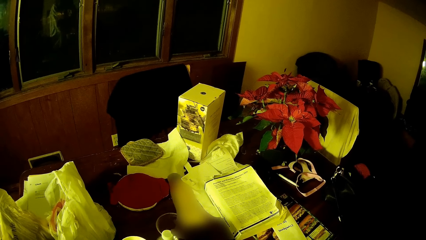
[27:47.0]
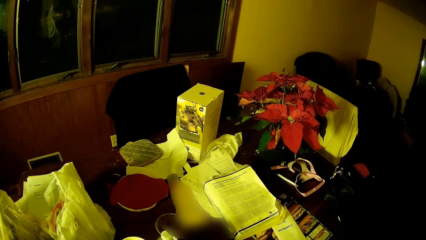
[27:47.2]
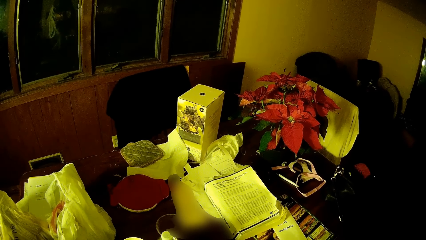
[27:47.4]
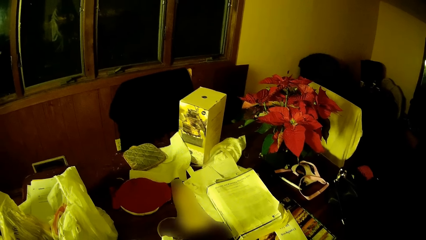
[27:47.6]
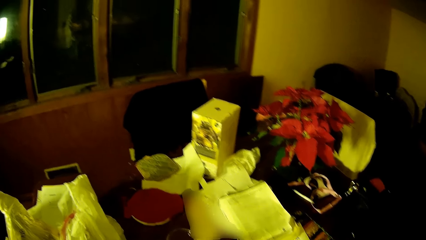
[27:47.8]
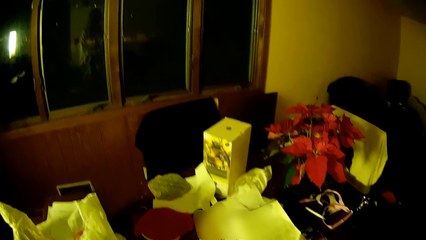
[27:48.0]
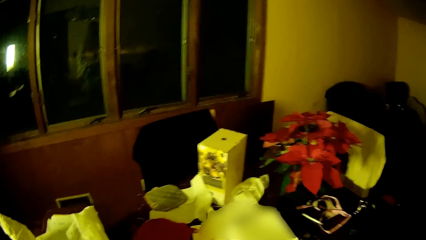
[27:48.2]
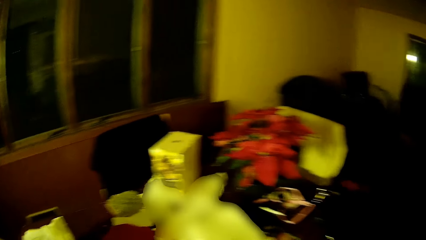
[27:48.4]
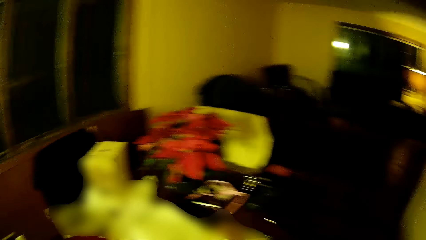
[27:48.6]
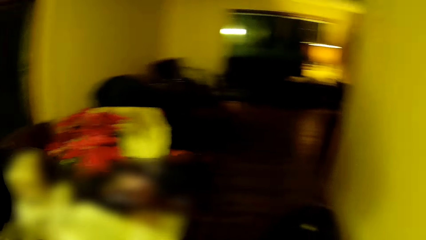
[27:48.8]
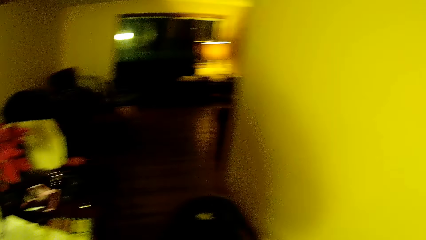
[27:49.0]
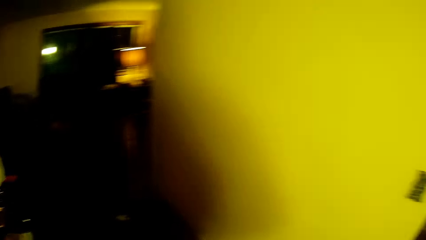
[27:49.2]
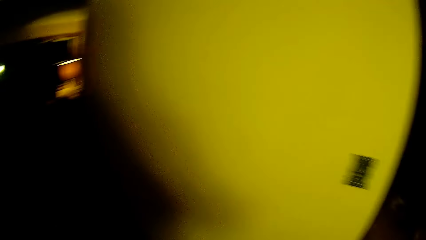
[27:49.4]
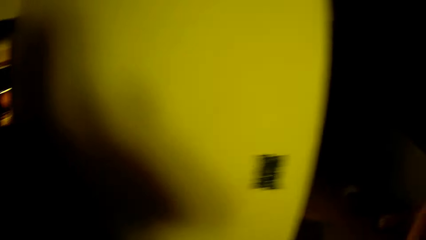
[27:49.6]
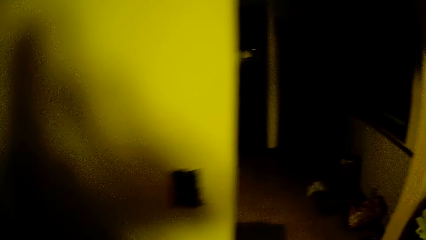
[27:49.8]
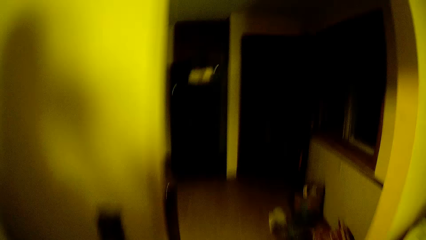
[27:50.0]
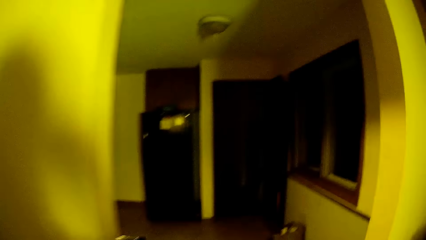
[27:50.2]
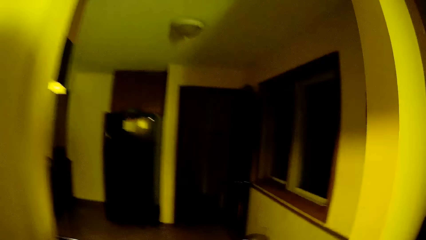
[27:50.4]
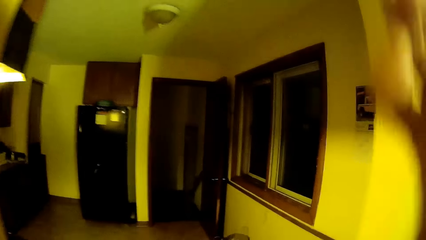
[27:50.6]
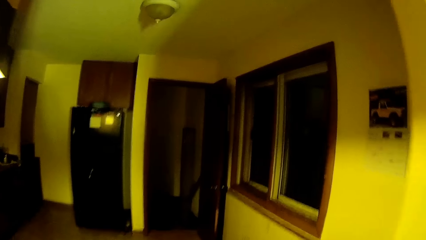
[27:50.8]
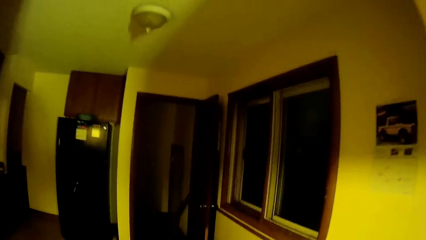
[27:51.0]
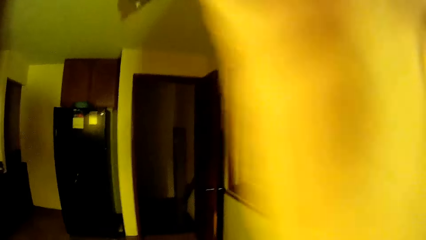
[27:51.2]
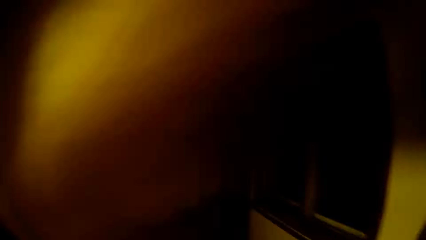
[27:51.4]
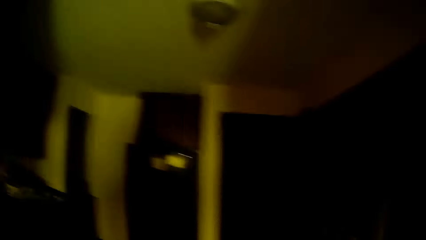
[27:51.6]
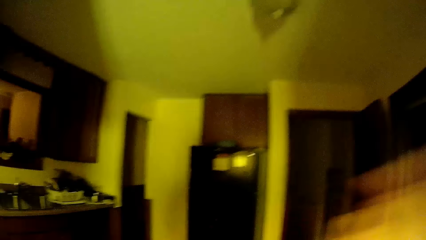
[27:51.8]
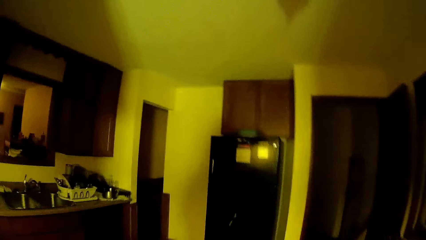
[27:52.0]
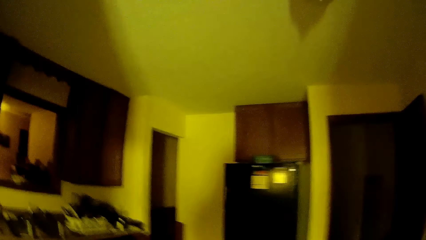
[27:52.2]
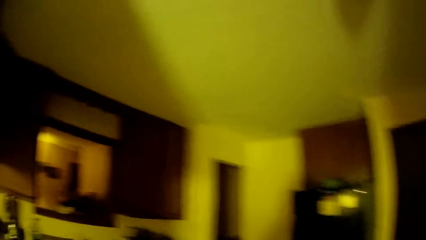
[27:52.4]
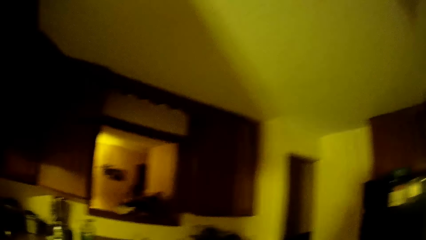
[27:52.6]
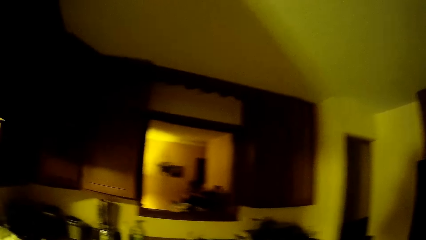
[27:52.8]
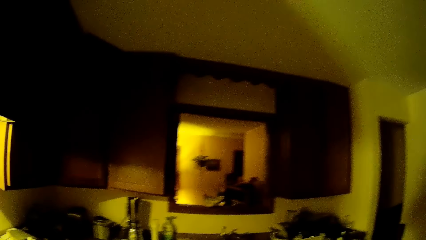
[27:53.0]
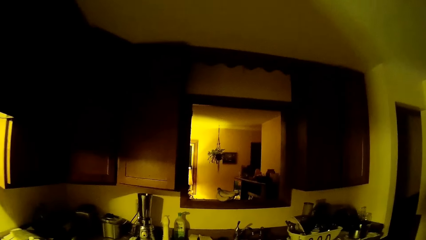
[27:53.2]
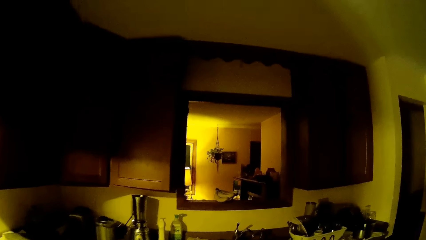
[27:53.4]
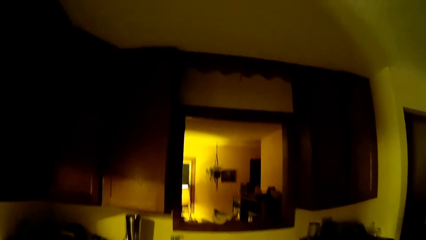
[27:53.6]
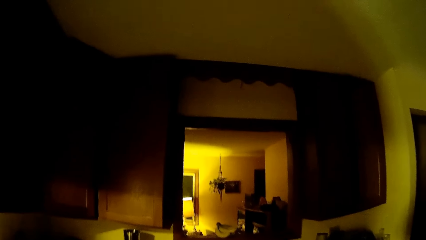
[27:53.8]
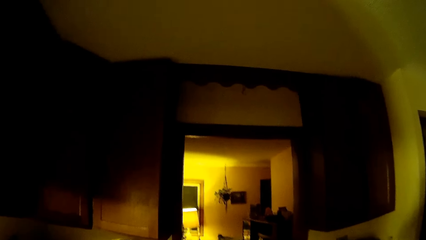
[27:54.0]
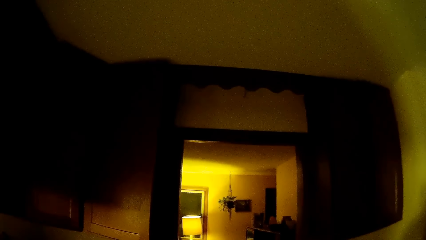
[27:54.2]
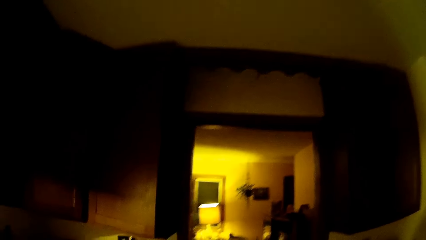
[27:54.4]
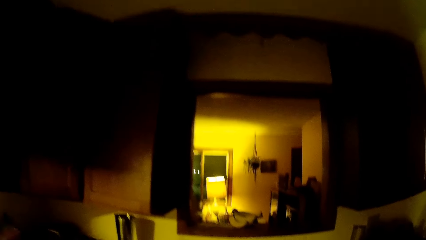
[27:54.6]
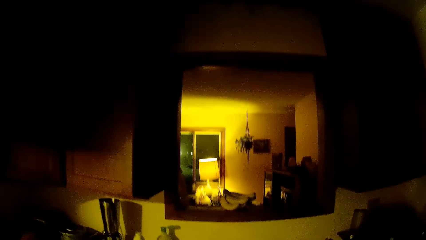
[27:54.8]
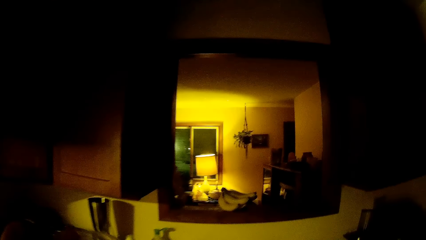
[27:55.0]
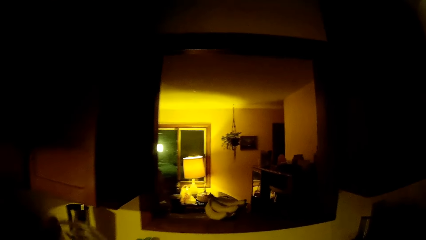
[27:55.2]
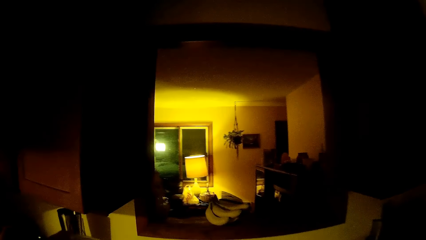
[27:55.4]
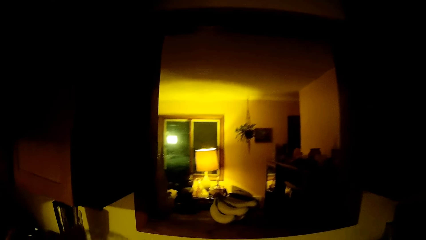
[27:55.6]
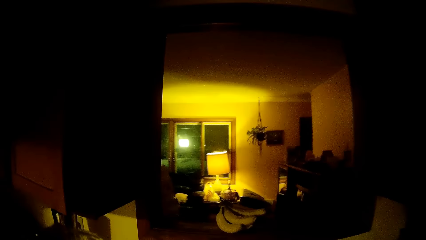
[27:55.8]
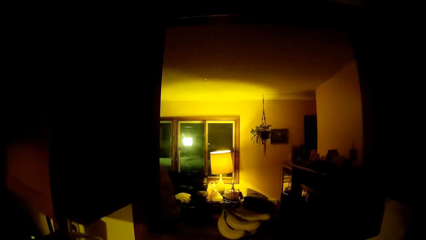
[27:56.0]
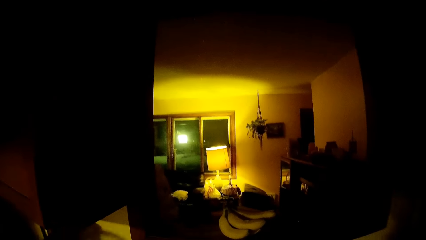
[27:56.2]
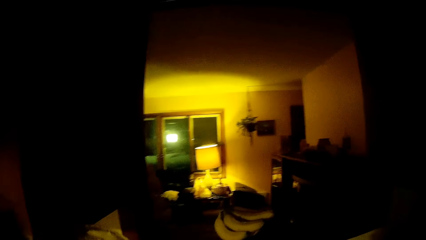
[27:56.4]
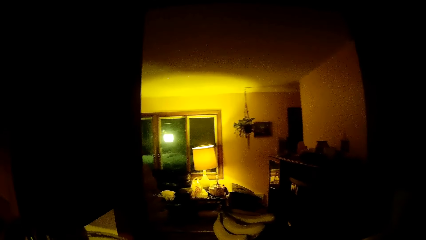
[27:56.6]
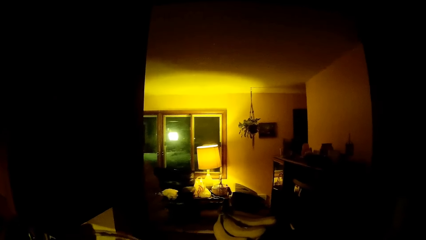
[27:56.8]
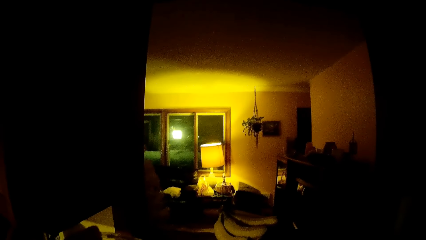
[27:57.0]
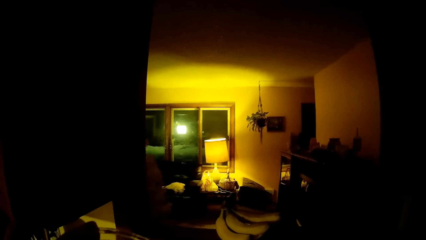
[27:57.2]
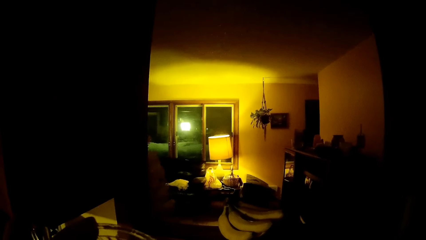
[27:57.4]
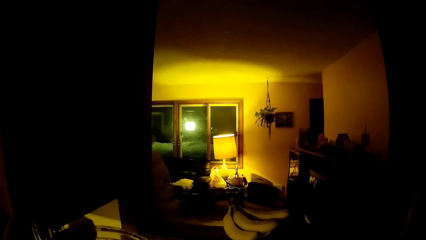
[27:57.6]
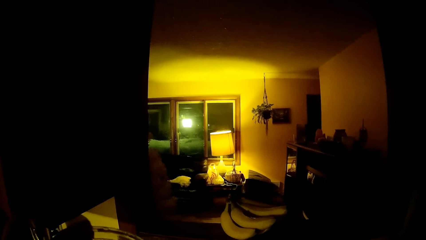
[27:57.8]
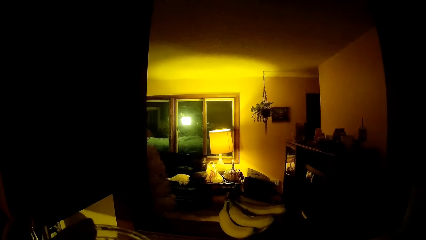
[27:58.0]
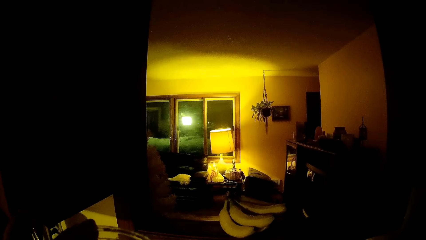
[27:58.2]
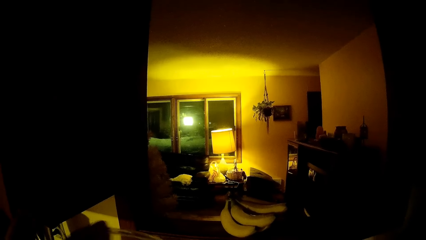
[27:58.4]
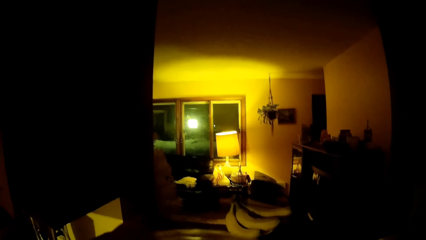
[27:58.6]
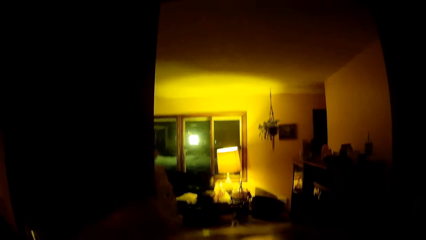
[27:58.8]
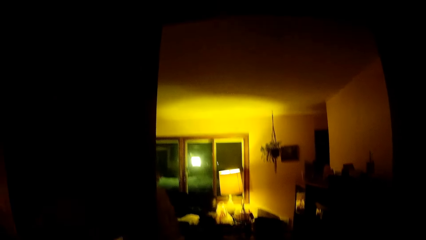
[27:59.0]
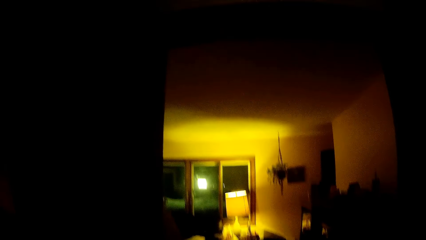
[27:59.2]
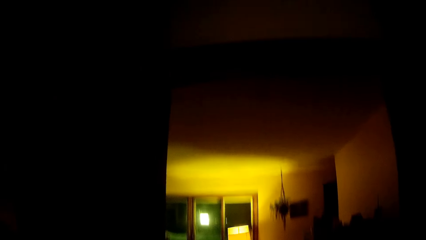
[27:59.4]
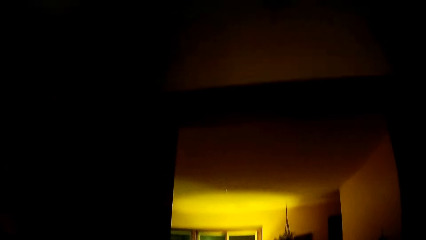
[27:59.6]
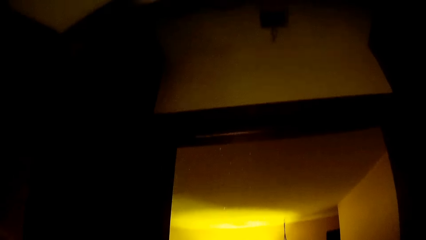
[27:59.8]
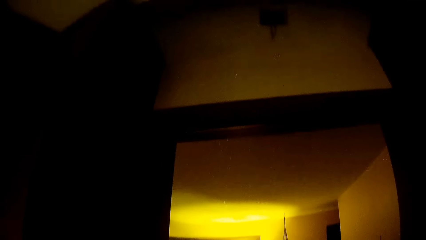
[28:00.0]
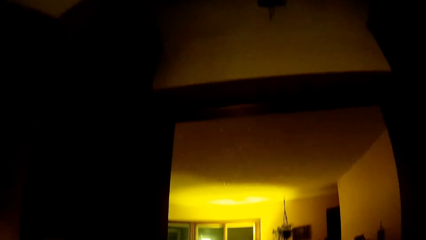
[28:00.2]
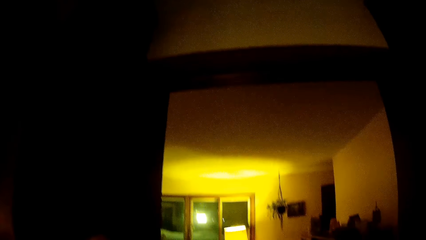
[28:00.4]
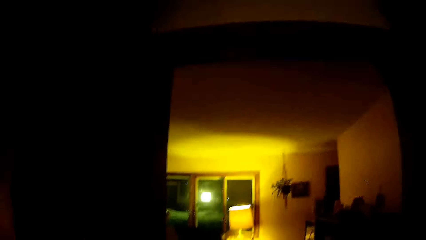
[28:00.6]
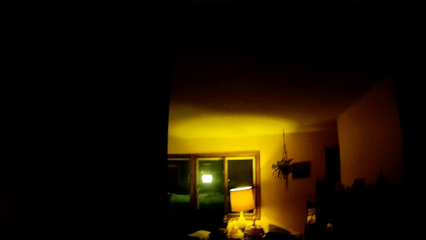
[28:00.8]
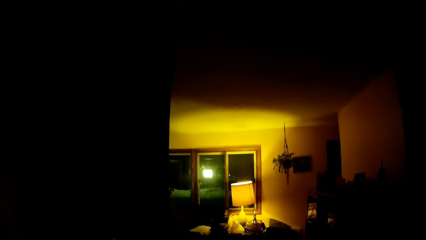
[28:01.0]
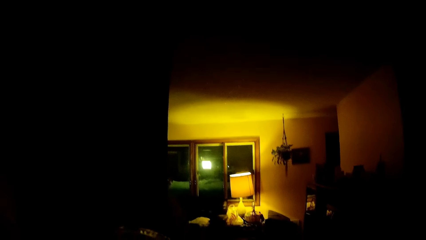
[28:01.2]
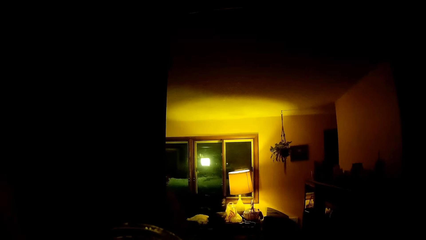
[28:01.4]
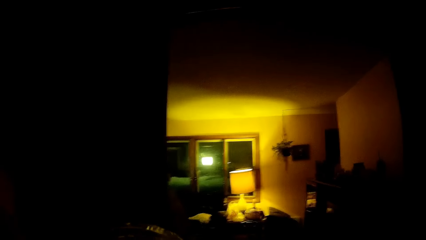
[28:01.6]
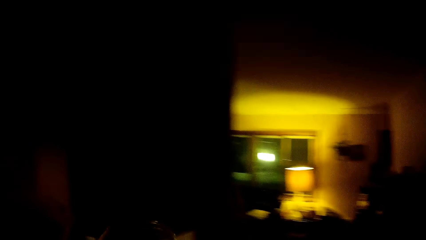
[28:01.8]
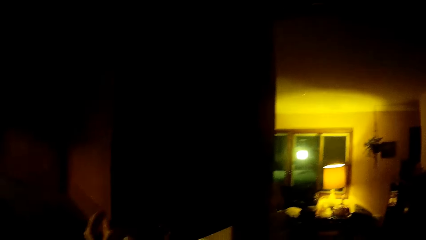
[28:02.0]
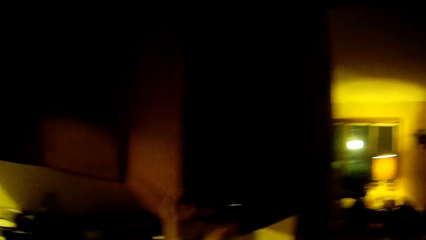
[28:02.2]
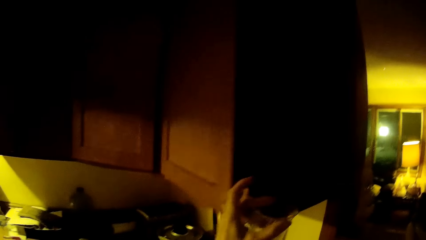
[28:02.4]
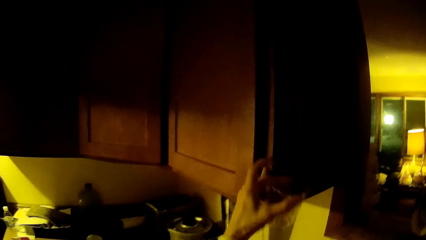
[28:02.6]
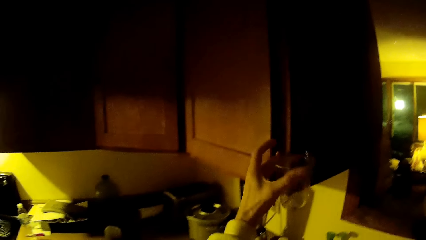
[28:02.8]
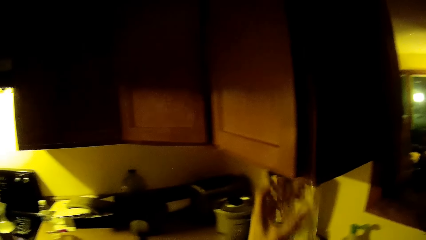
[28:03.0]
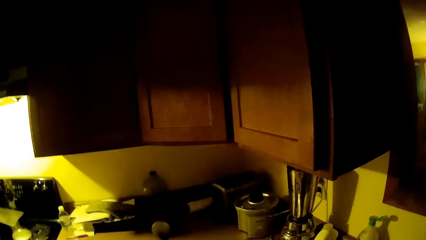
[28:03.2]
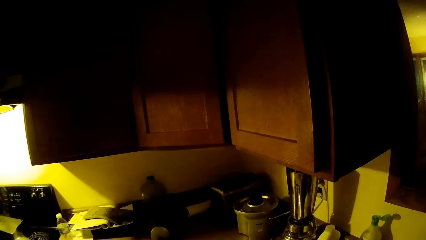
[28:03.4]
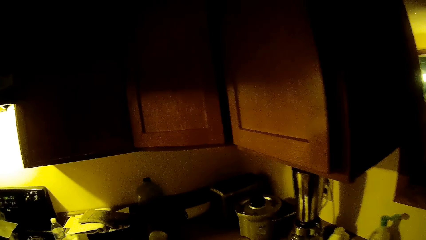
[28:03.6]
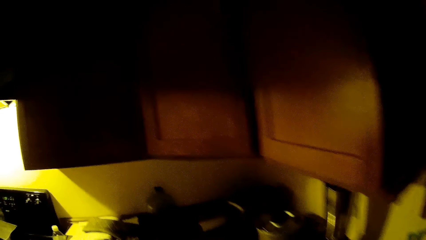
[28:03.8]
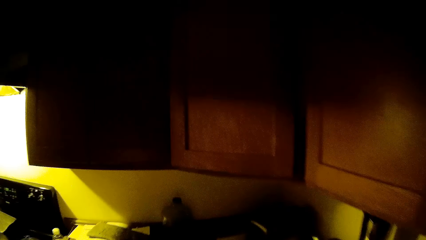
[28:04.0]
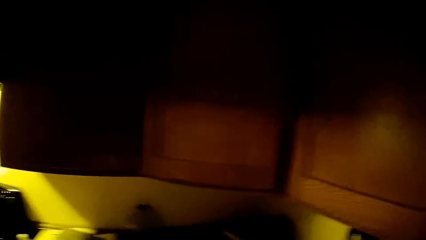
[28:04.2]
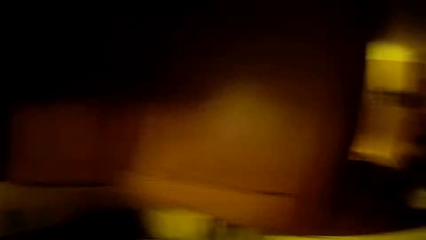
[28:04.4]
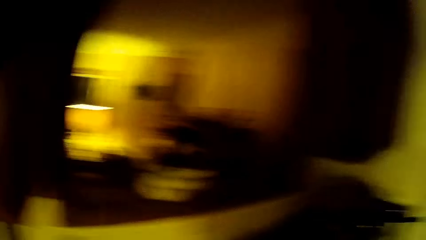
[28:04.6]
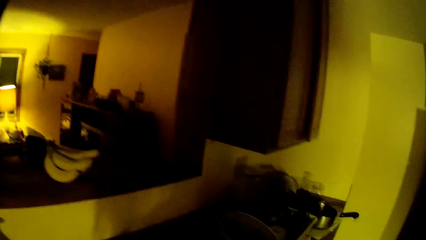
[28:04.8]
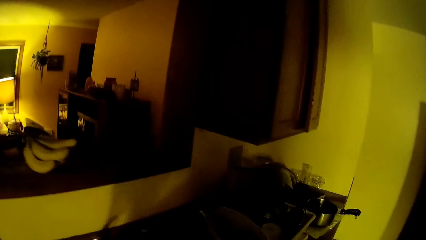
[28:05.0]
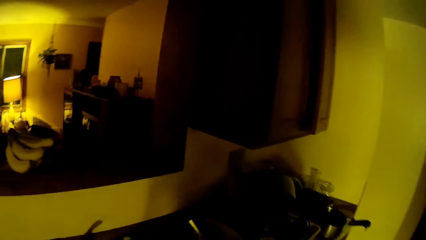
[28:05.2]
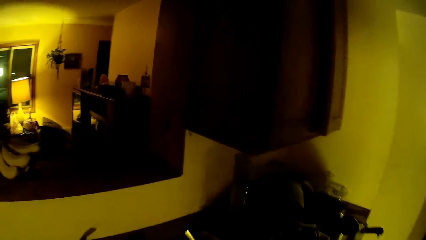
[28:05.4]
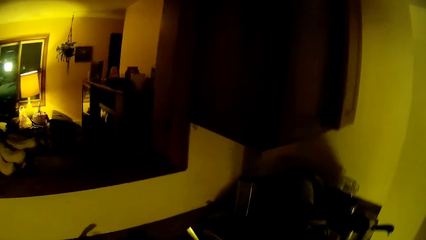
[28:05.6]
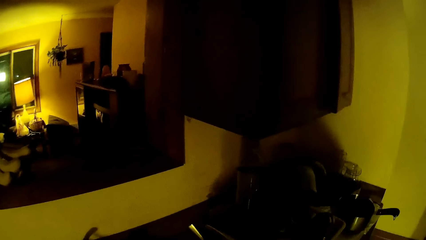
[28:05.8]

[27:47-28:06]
The camera wearer moves his right hand towards his head. He enters the kitchen. He holds the glass cup with his left hand. He drinks the water from the glass cup. He closes the cupboard above the sink with his left hand.
